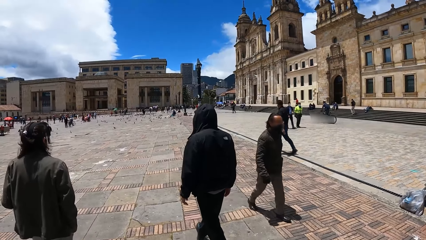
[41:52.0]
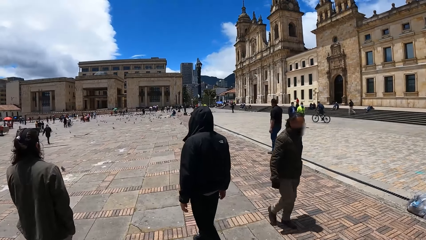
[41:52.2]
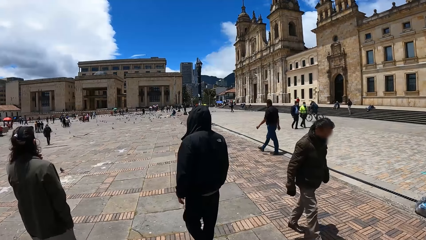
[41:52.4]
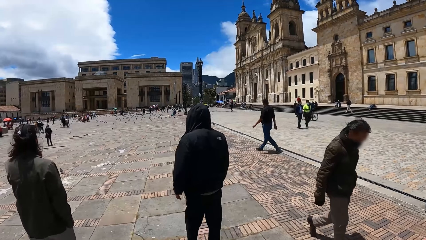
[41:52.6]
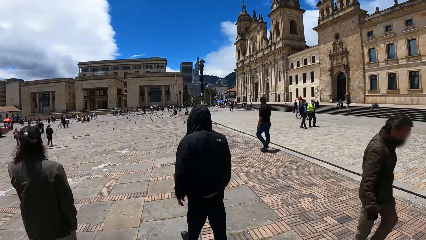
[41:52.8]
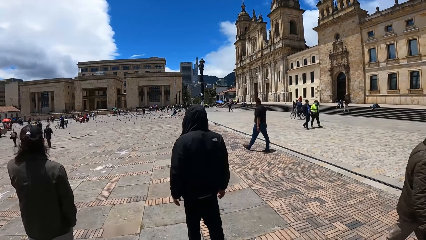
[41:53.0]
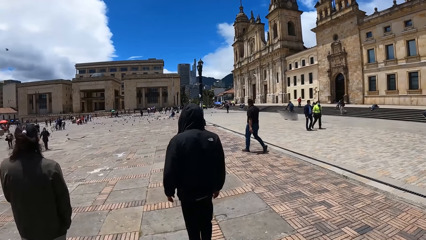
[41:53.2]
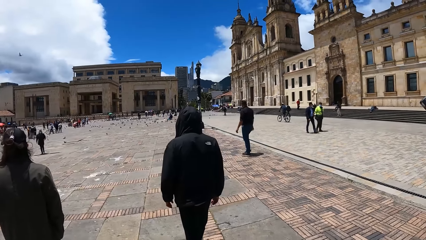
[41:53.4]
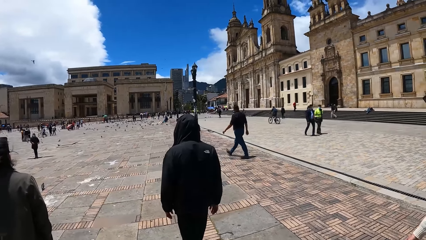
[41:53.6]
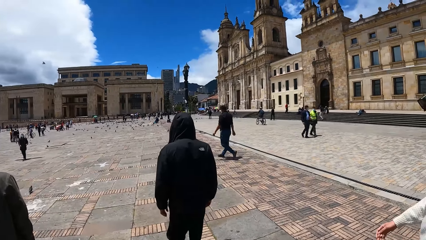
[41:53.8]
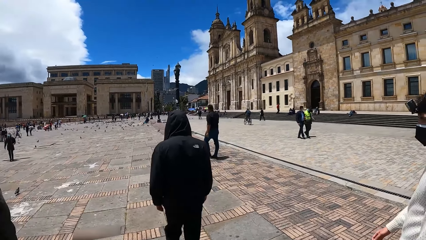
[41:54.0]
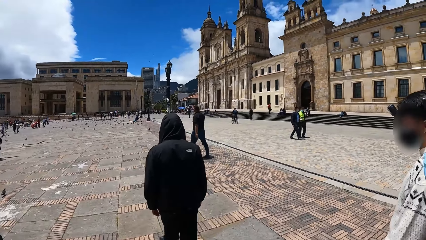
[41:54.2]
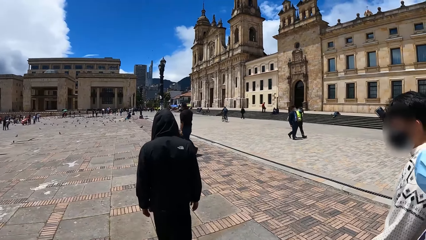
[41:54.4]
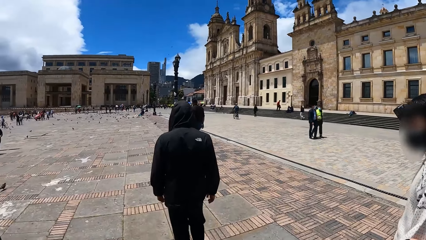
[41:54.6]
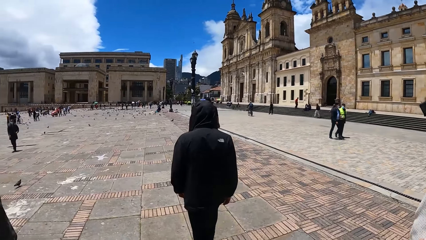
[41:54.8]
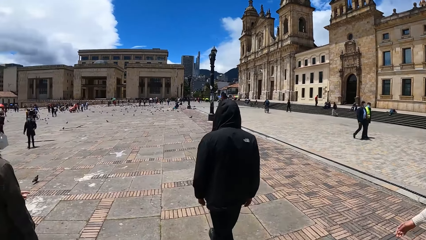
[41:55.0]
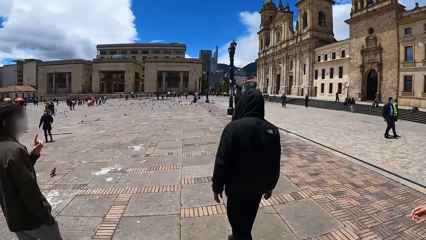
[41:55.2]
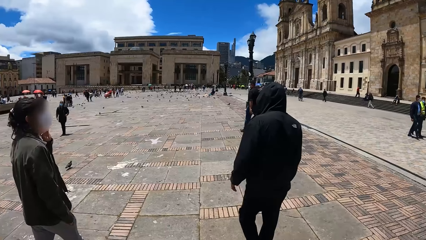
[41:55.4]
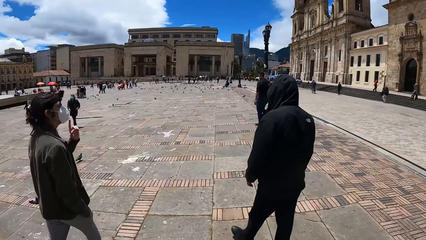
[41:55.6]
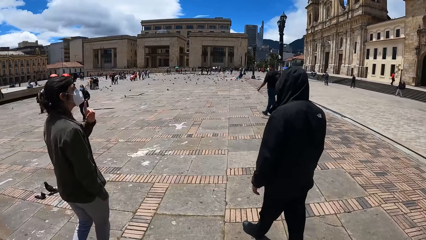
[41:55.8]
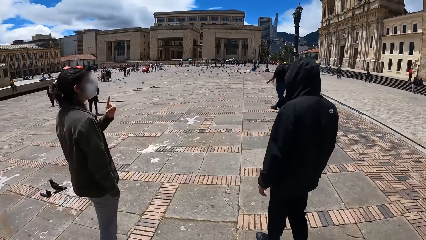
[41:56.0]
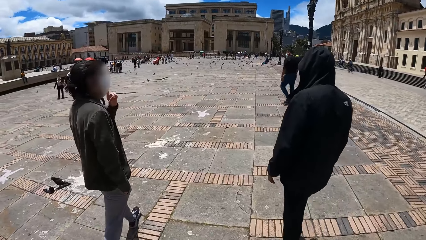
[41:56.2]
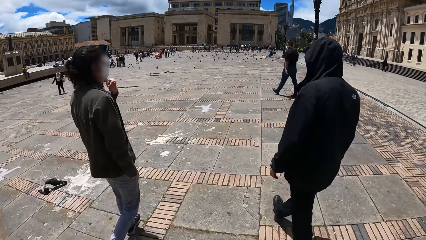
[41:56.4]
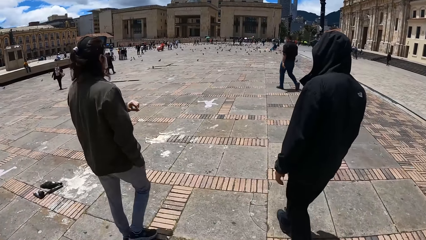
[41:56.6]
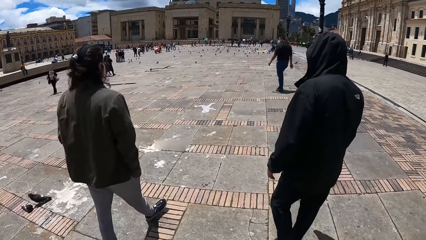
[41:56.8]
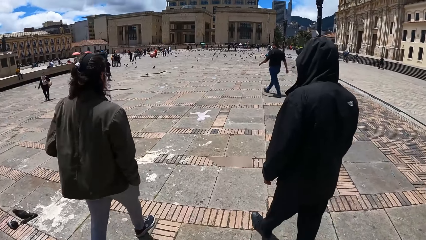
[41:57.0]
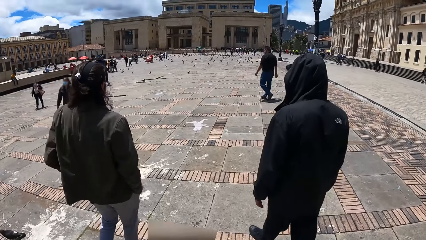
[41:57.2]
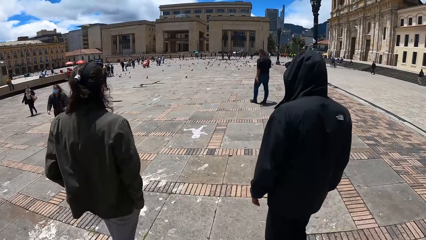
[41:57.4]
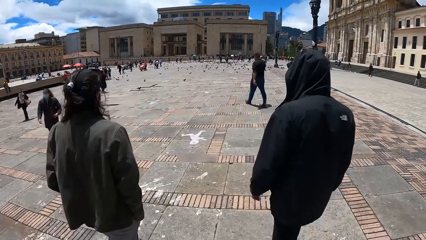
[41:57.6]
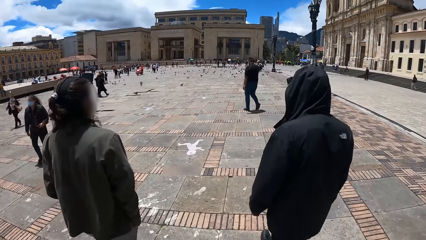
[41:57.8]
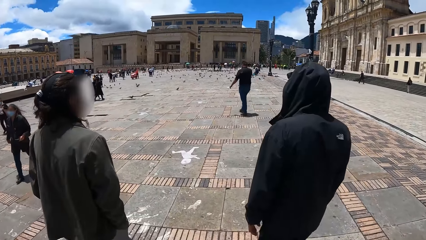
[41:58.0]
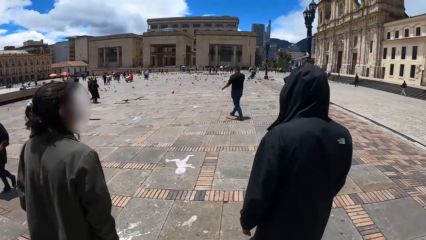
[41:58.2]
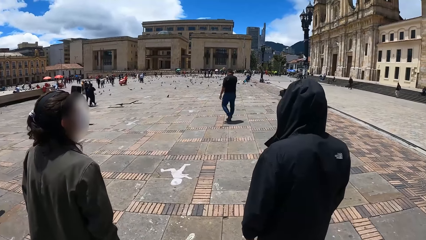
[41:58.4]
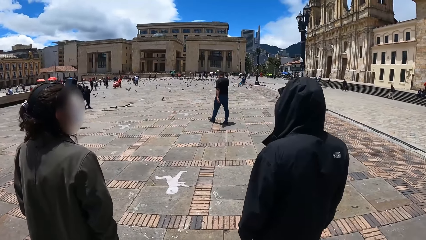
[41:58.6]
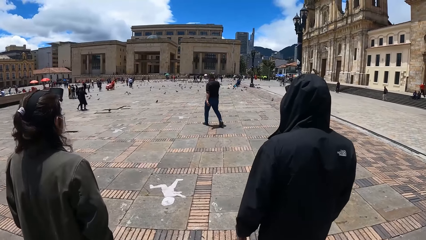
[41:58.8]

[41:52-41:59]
The camera wearer walks around outside with his friends.

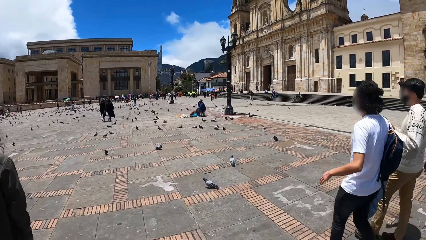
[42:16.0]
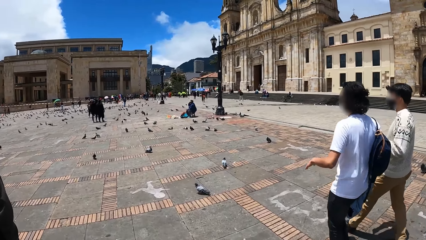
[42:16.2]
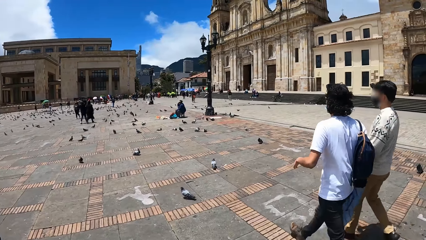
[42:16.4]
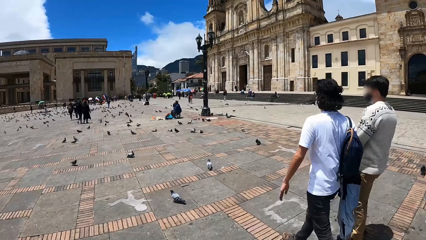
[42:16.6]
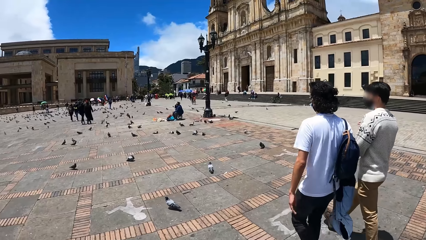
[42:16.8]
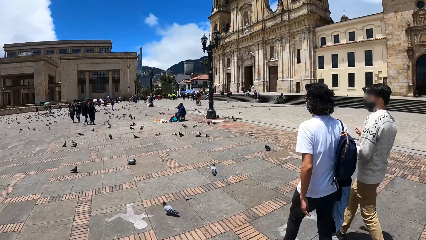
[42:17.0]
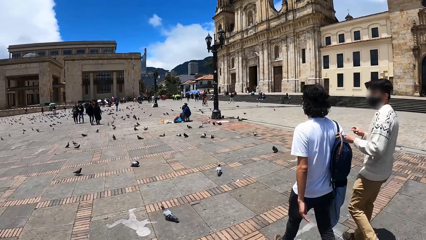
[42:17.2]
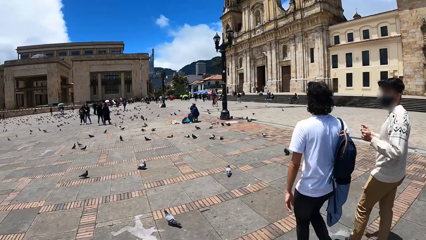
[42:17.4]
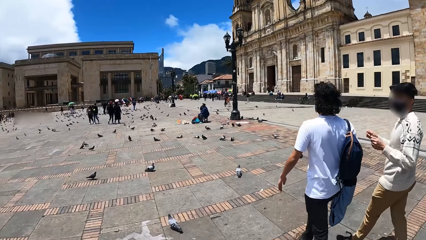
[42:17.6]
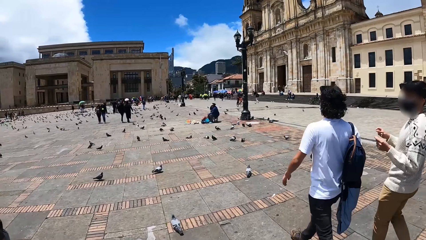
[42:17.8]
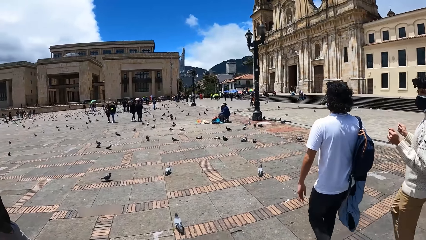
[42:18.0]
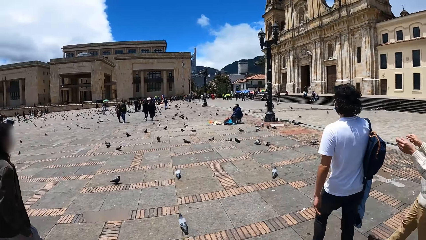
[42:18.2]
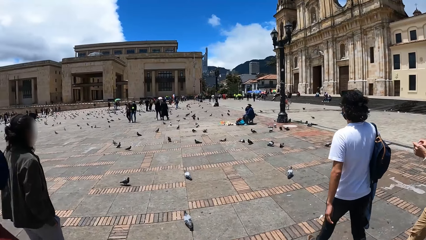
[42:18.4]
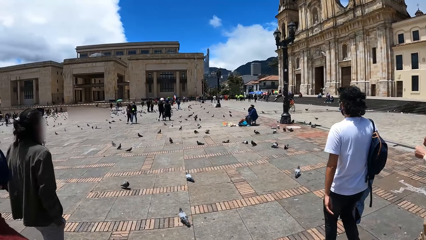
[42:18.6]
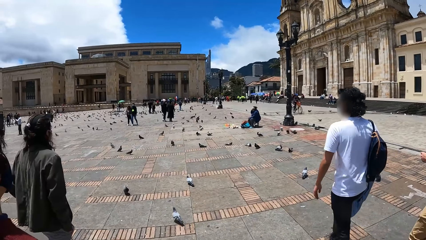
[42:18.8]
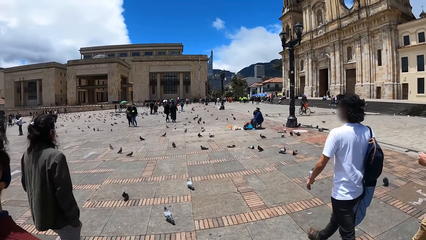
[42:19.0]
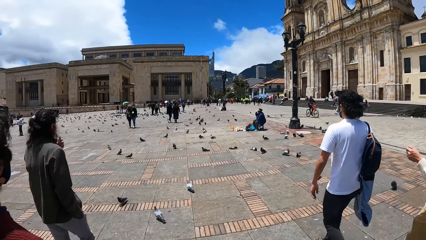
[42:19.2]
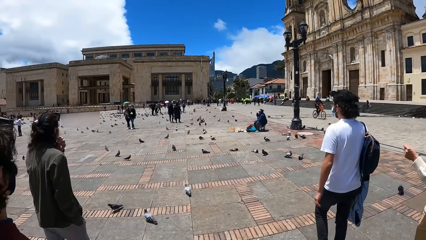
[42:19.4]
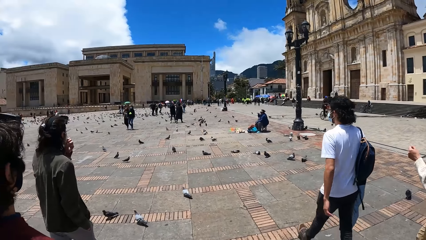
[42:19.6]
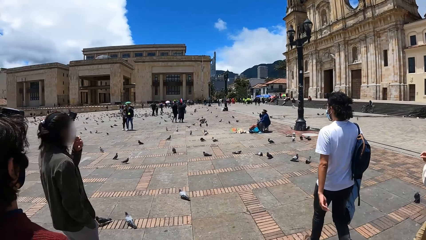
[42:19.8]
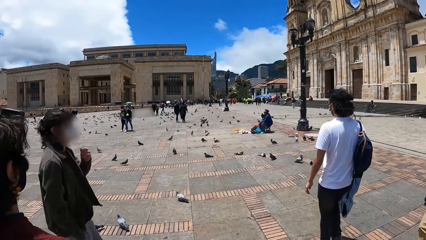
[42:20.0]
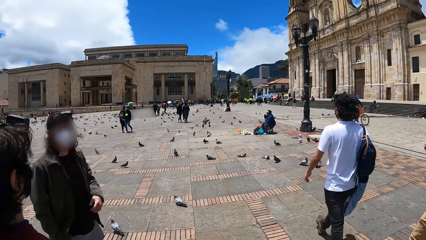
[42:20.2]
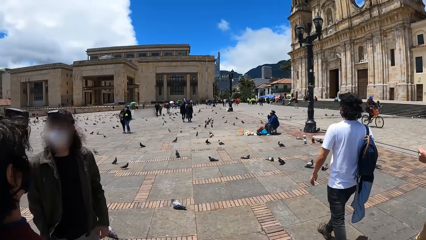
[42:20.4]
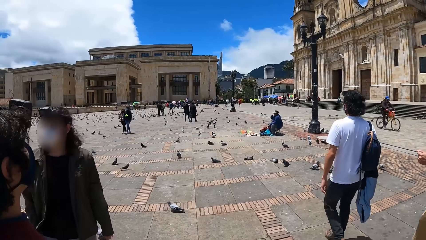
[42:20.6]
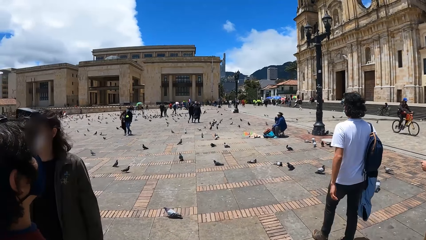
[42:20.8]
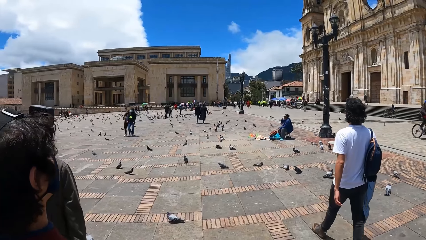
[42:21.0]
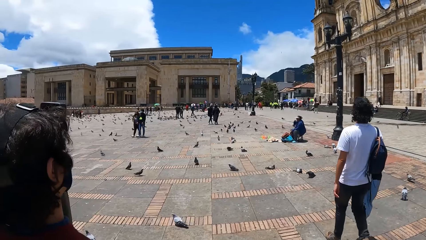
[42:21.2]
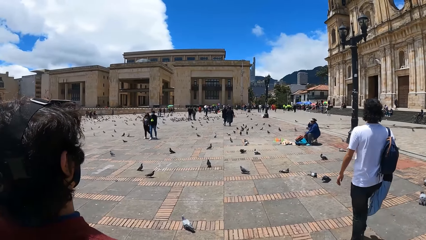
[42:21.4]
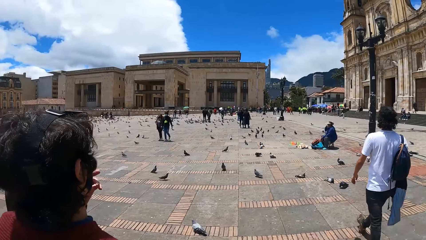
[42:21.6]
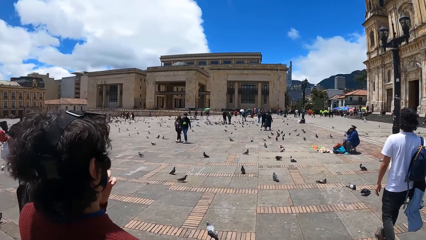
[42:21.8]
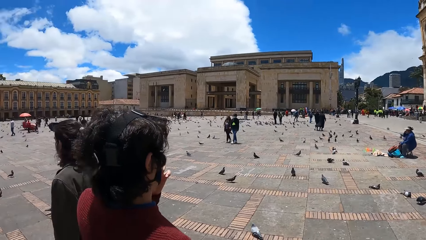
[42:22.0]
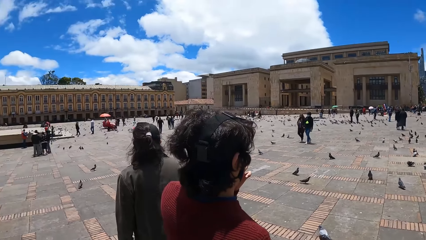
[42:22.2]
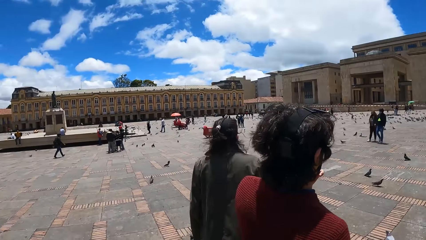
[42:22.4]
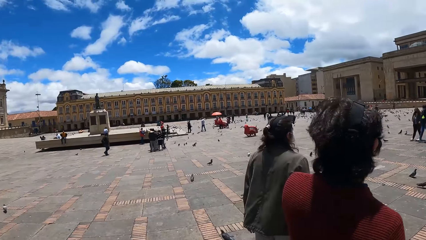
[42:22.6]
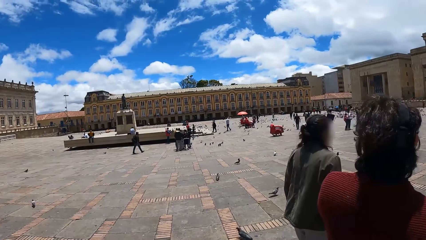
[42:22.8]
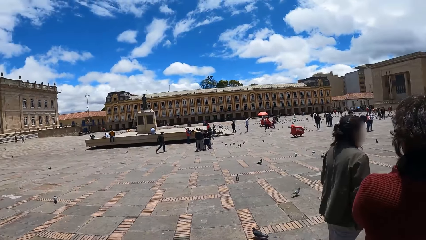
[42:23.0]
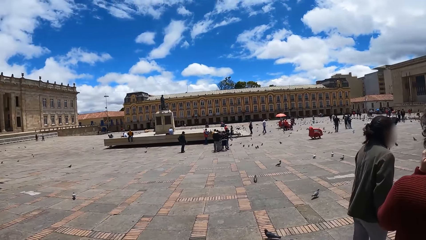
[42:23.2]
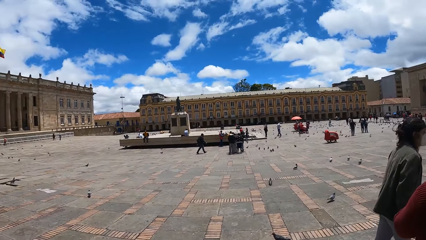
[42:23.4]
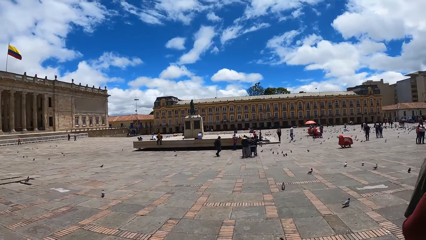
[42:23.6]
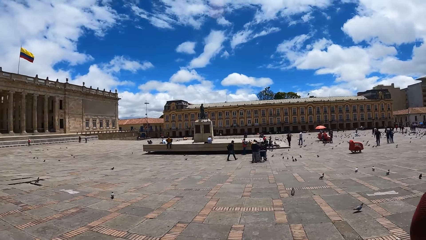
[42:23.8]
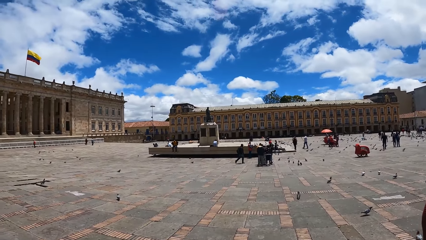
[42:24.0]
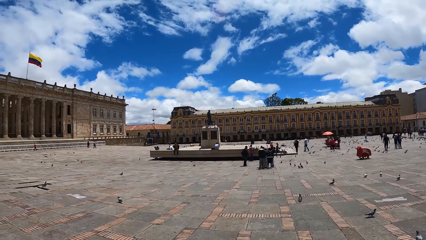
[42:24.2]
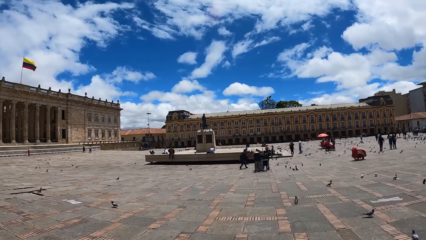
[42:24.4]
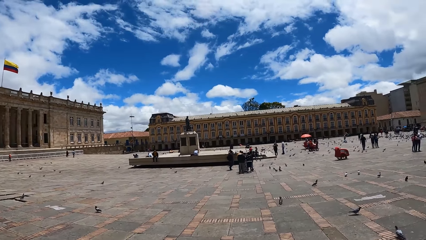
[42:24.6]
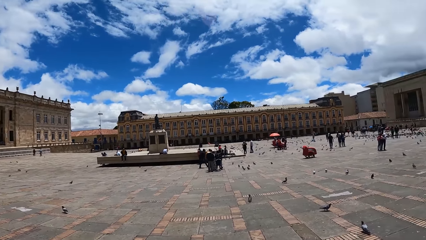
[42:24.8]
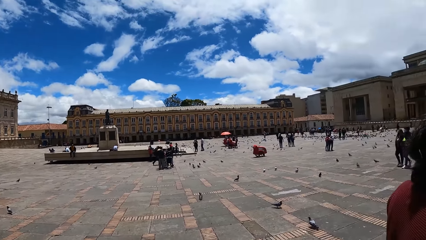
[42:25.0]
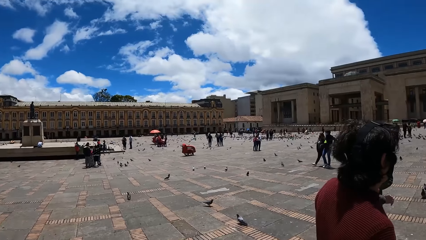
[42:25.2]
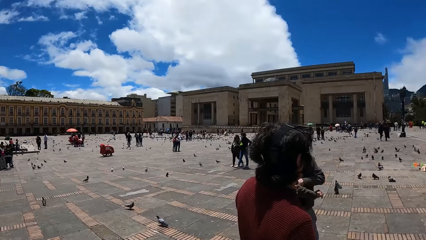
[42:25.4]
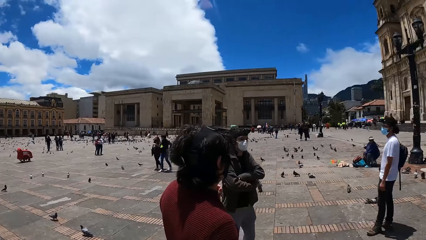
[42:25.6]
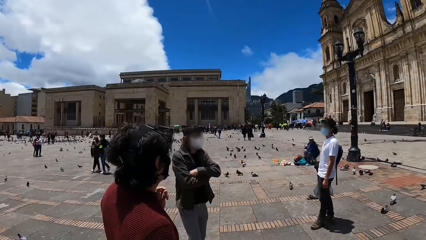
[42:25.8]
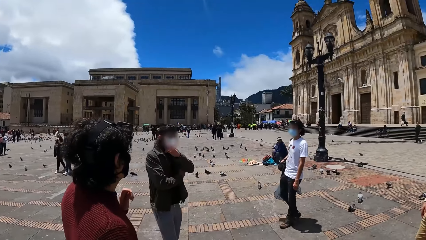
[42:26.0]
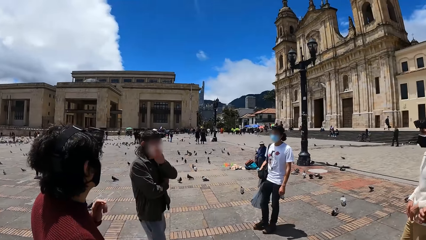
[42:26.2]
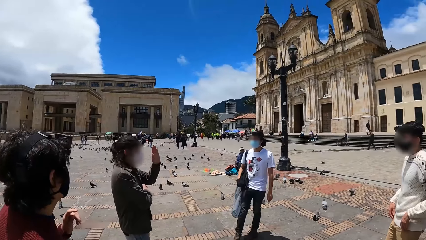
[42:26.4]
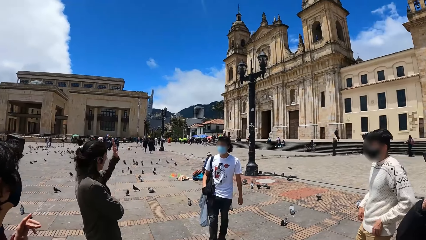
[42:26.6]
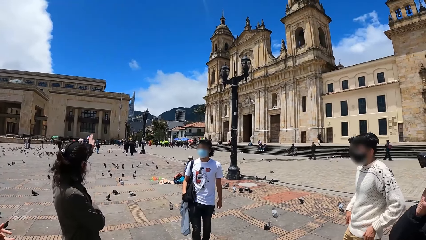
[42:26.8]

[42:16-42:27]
The camera wearer interacts with a man and another man.
